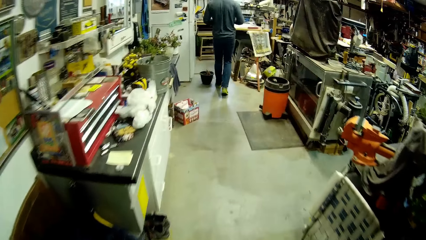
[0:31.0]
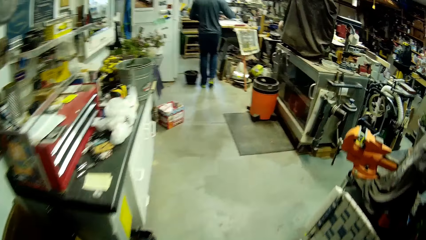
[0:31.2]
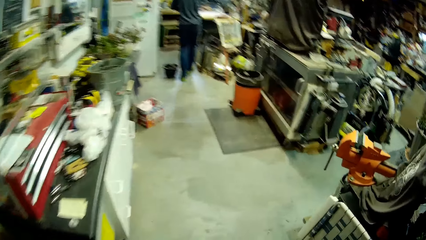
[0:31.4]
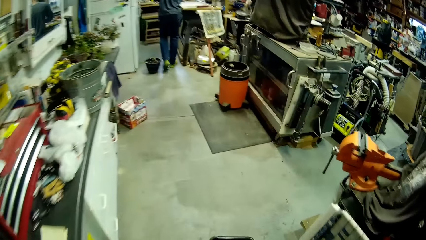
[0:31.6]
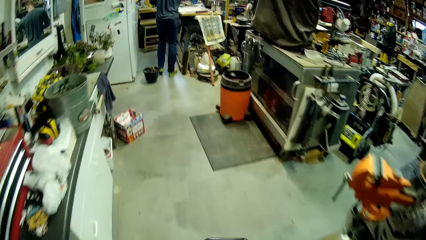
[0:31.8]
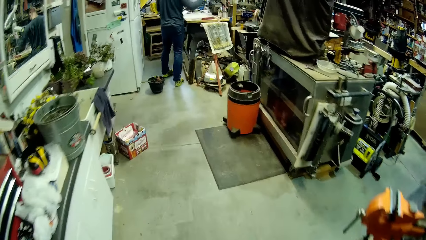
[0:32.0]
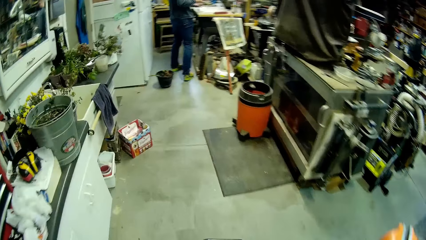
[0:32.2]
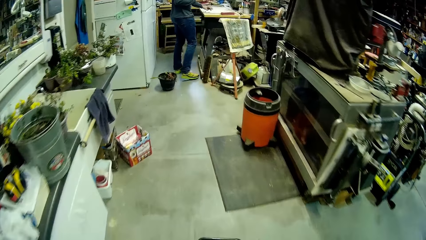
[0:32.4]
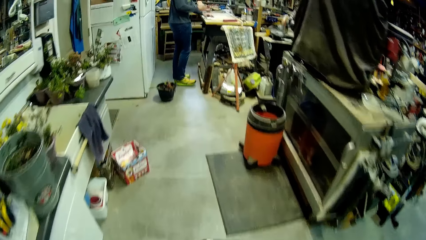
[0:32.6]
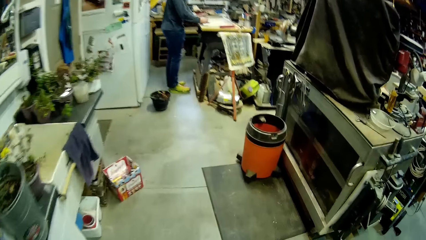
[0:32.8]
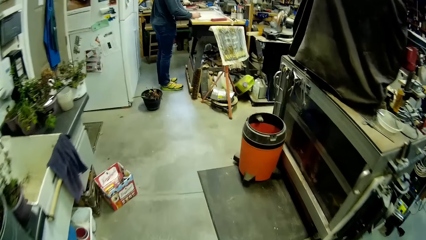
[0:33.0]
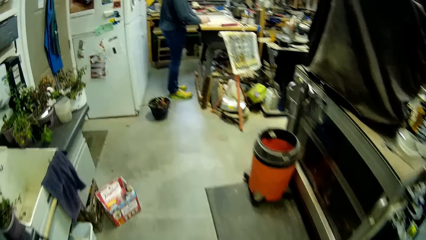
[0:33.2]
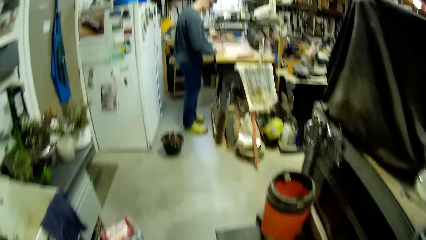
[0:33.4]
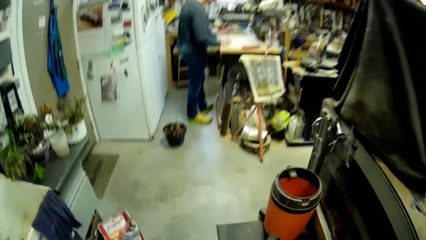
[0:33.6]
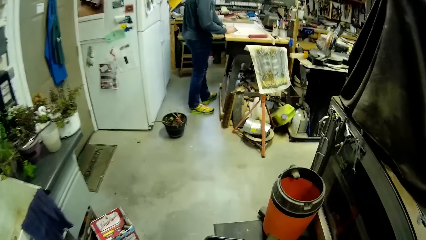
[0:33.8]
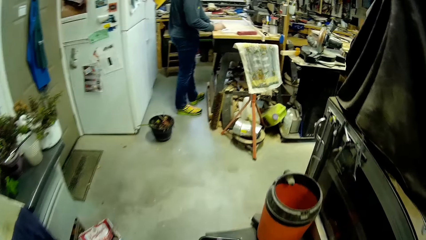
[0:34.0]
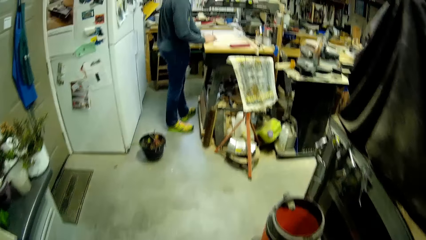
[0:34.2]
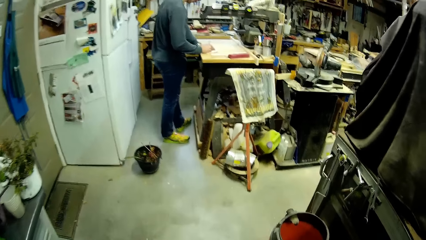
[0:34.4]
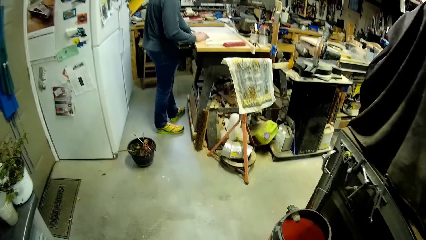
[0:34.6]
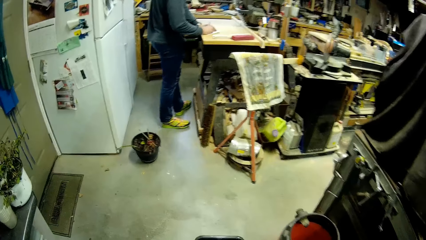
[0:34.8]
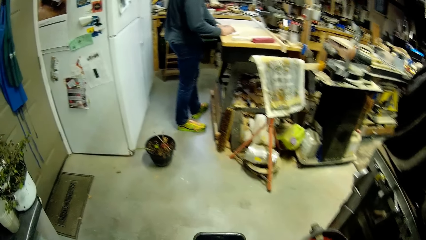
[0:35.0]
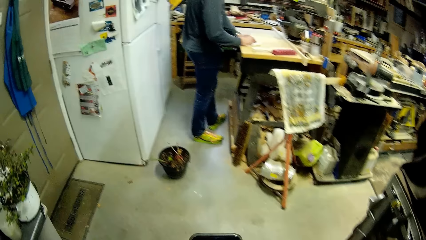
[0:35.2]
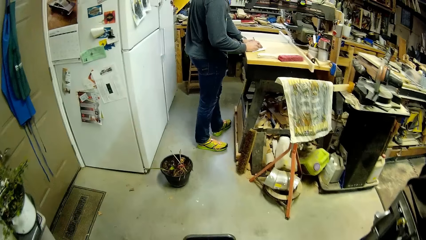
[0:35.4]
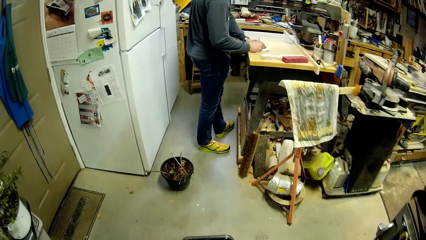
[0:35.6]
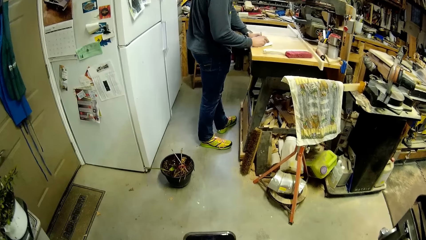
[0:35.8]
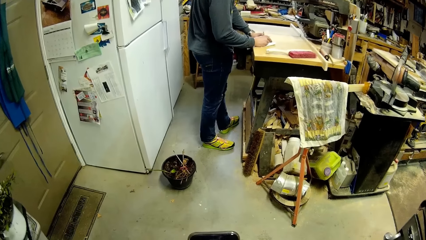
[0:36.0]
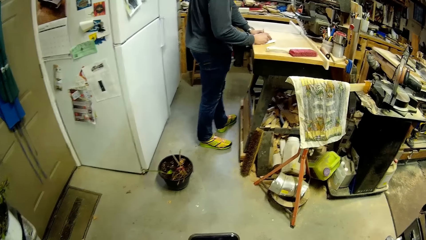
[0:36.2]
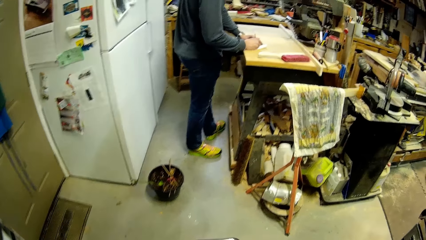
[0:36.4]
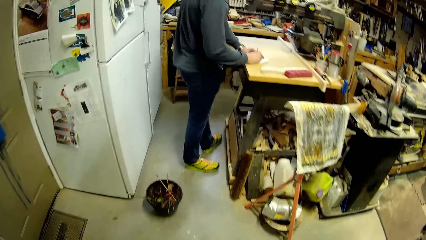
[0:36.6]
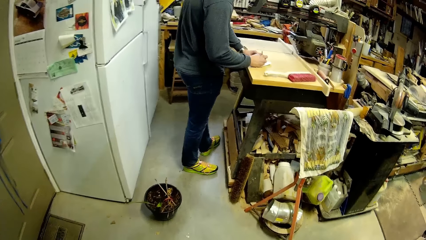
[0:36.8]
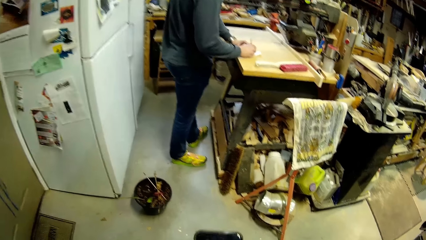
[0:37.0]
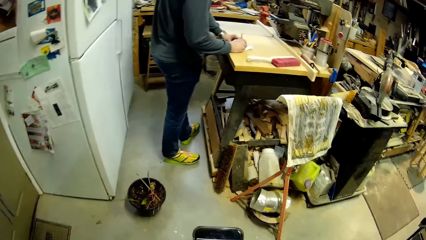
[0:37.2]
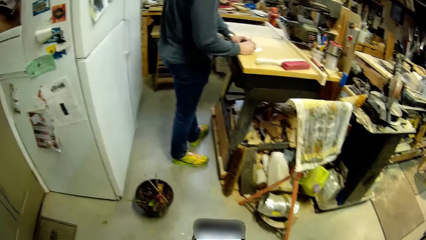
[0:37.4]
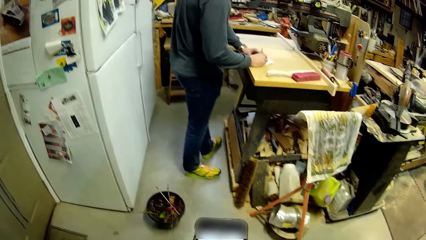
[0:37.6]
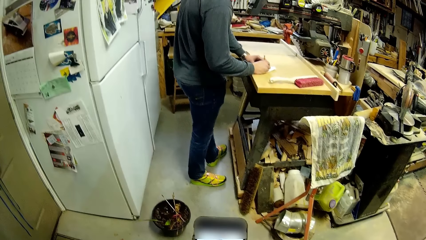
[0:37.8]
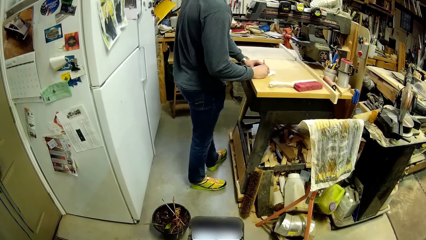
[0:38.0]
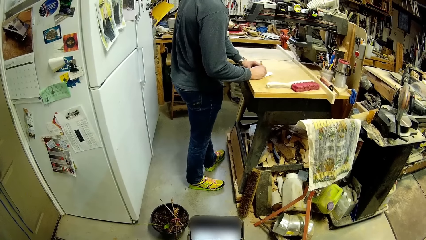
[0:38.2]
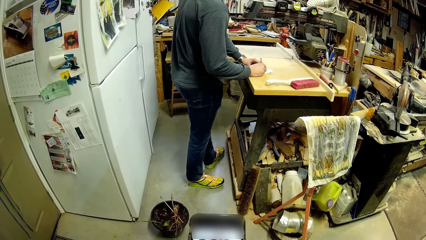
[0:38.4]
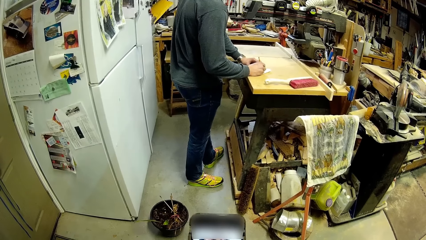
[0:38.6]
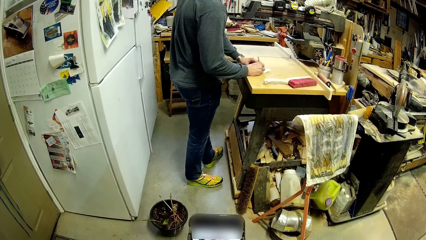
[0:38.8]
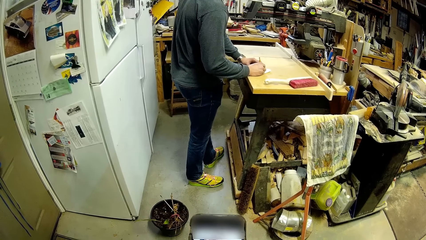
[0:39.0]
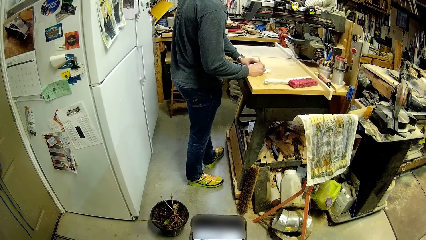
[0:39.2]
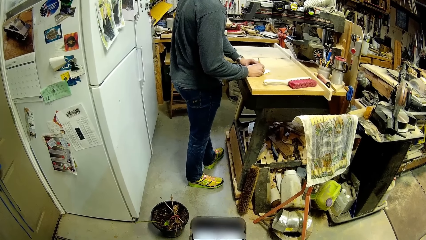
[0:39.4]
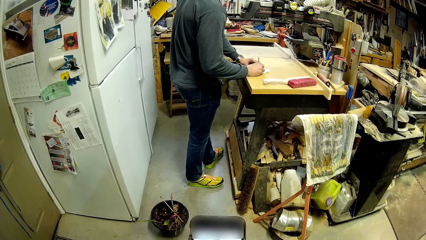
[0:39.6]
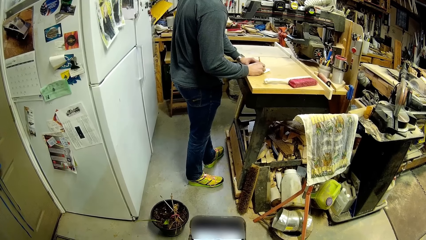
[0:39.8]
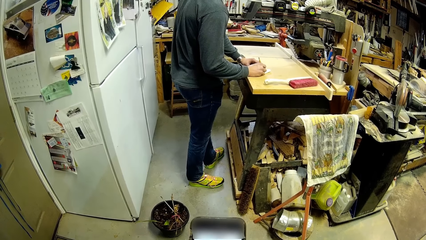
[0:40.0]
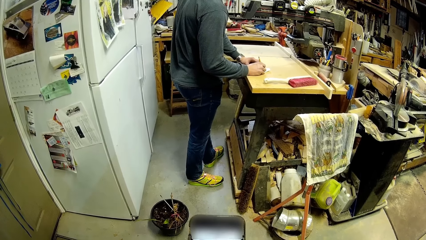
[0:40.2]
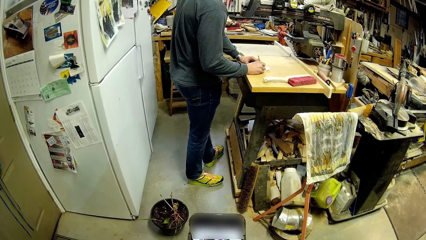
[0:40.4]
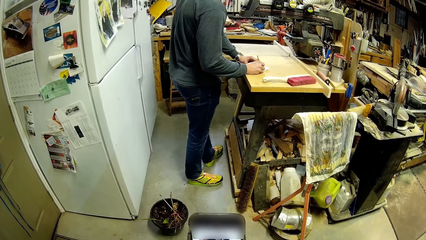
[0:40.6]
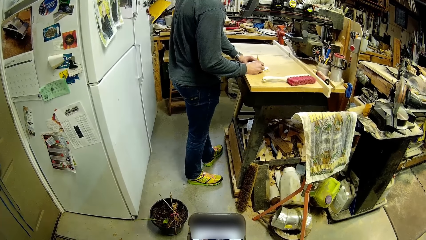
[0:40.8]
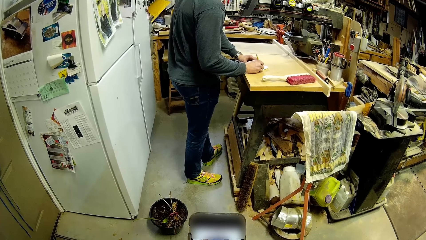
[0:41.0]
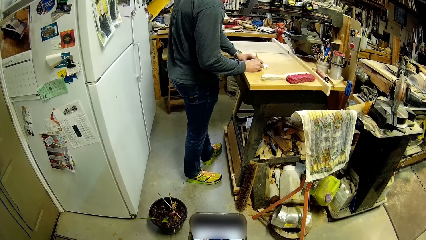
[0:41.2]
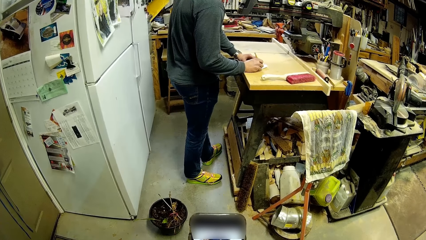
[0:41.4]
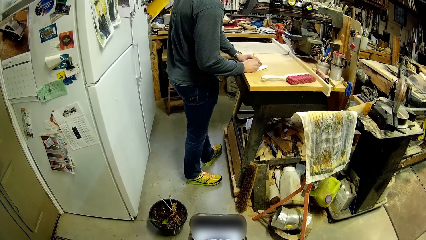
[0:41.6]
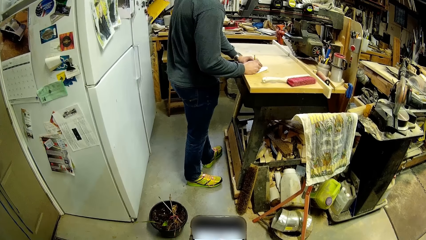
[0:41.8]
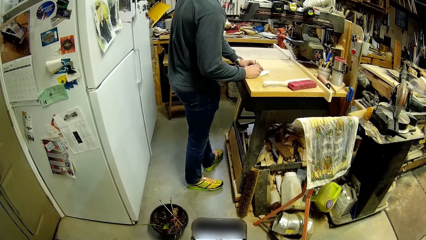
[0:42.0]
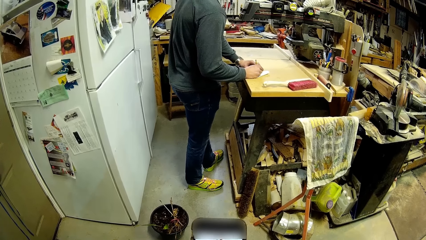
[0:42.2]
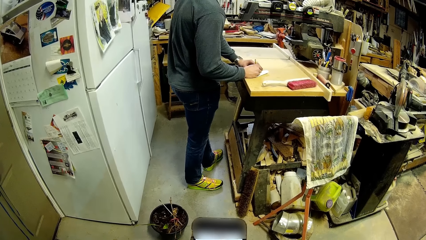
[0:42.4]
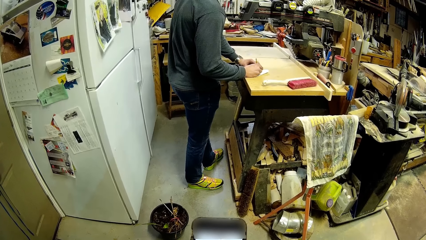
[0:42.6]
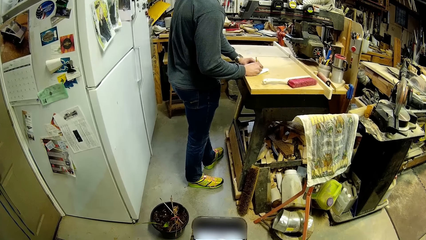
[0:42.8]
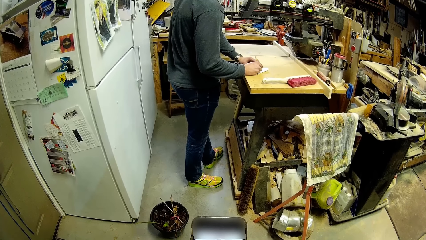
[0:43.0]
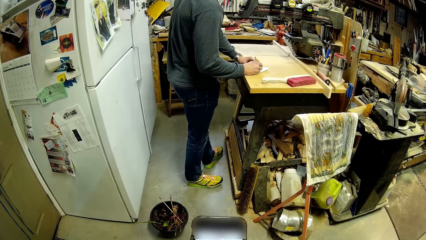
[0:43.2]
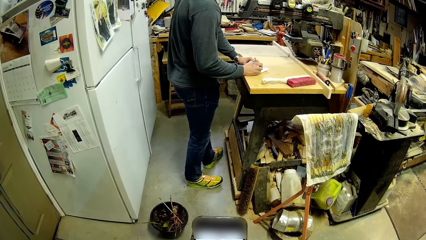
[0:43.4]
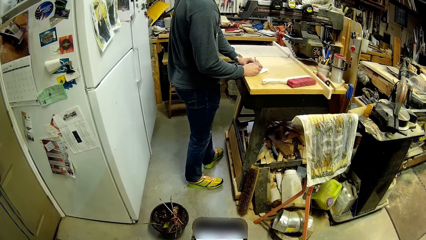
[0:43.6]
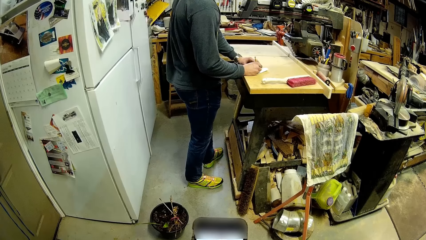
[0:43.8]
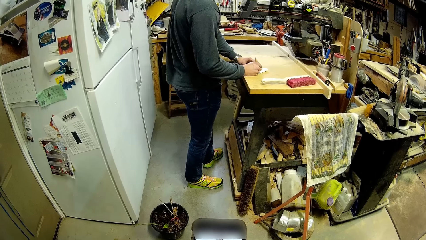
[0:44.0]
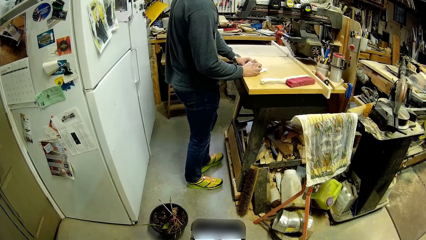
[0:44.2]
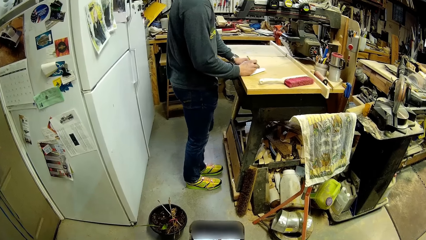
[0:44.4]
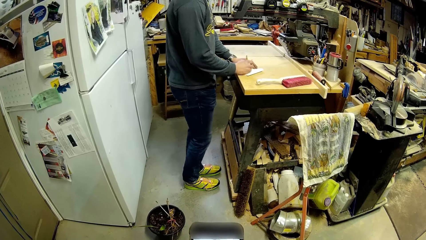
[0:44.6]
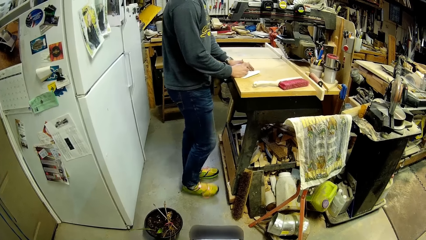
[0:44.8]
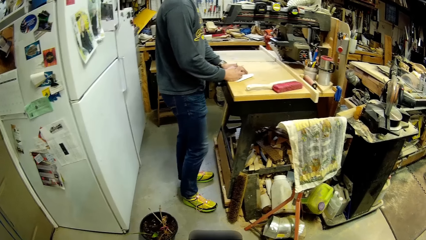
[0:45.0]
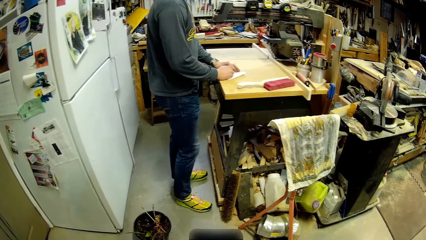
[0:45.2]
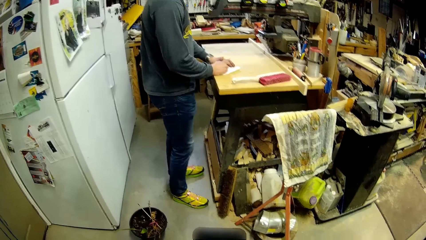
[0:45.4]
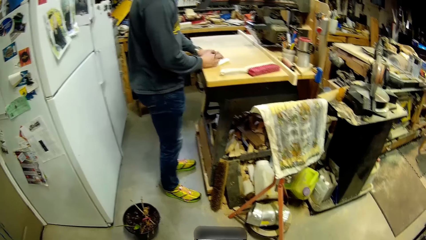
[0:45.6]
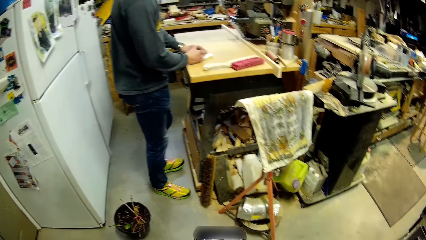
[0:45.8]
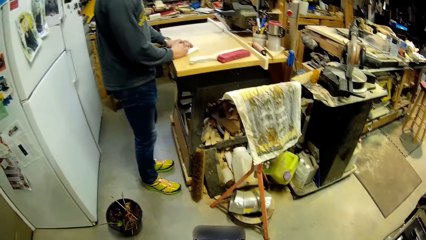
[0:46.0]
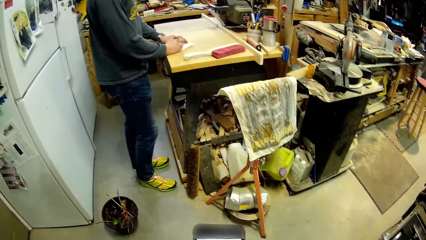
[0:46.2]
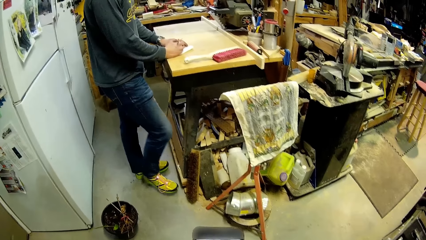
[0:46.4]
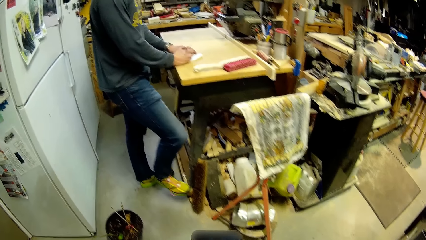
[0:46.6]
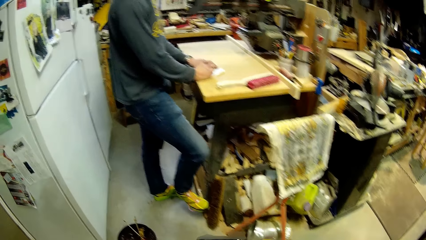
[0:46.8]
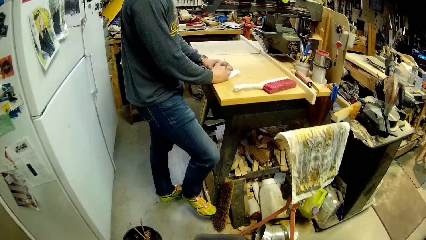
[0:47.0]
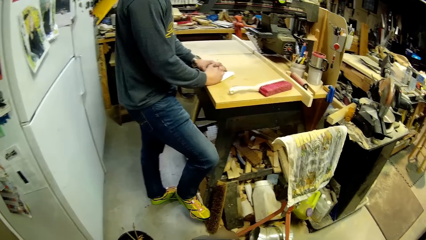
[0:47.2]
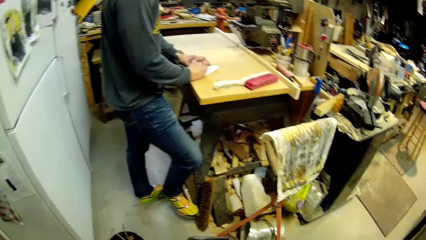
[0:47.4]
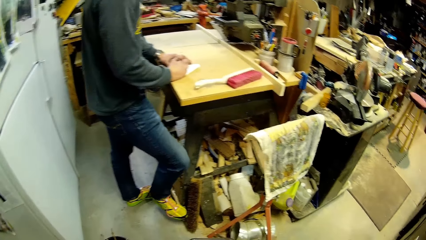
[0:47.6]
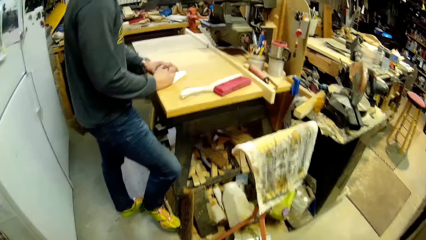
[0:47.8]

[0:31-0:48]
The man picks up a pencil on a shelf with his right hand. The man drops the paper on a work table with his left hand. The man writes on the paper with the pencil in his right hand. The man writes something on the paper.
